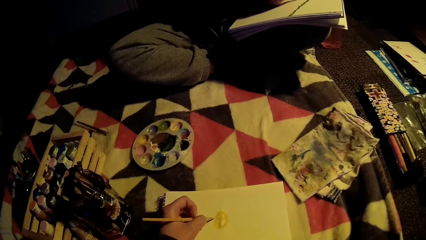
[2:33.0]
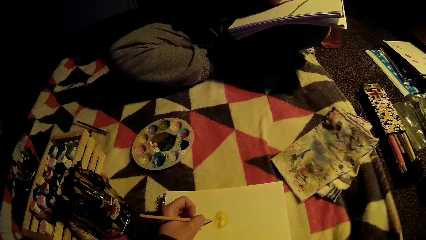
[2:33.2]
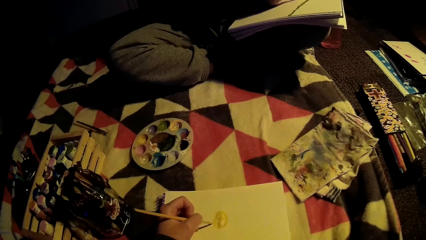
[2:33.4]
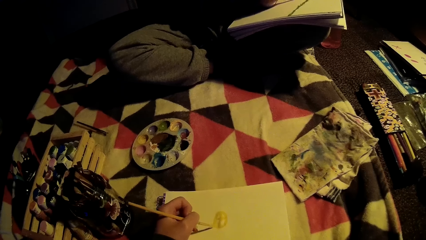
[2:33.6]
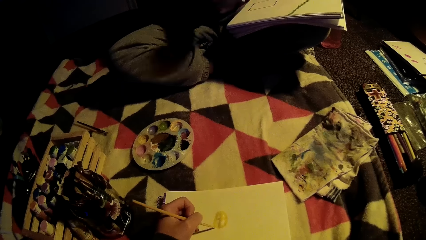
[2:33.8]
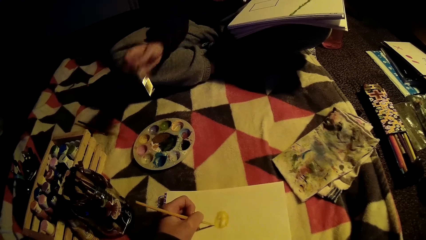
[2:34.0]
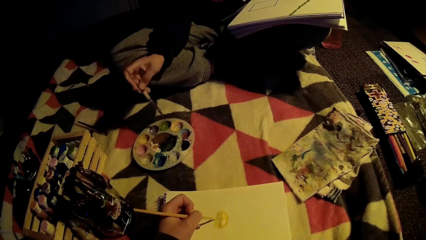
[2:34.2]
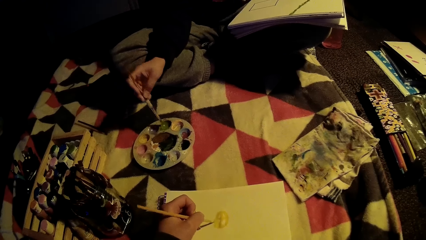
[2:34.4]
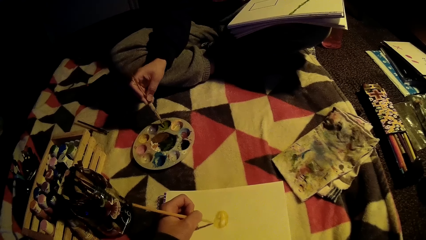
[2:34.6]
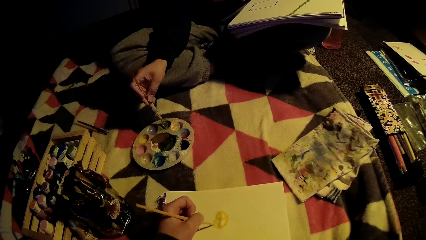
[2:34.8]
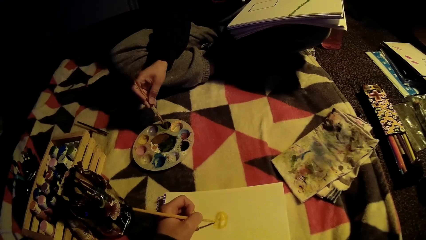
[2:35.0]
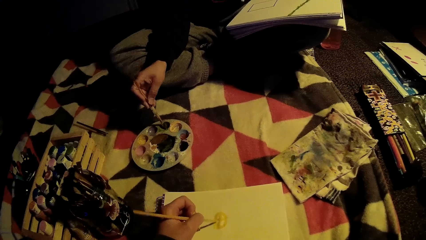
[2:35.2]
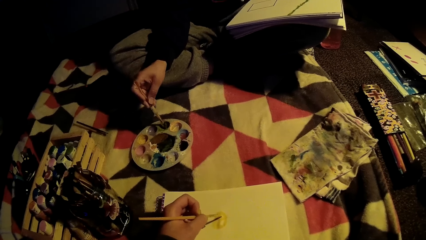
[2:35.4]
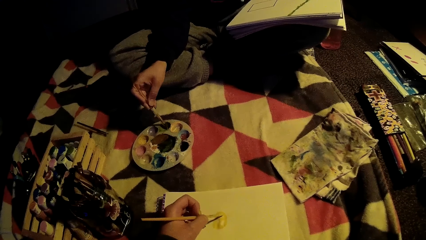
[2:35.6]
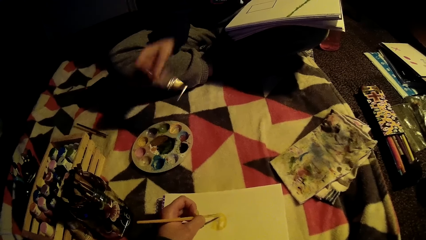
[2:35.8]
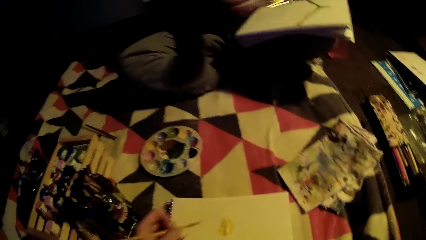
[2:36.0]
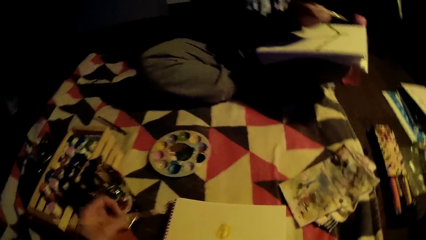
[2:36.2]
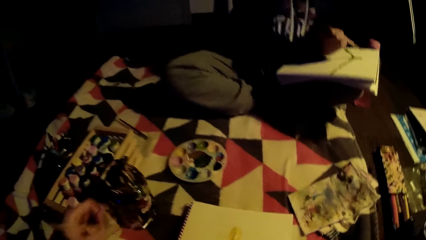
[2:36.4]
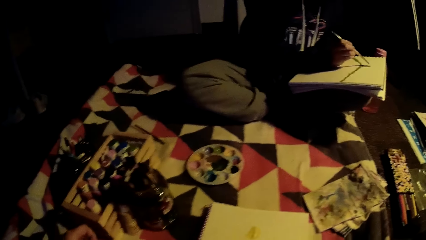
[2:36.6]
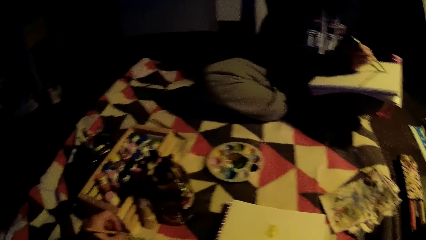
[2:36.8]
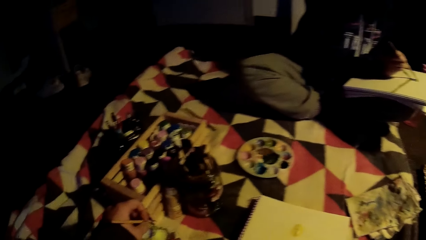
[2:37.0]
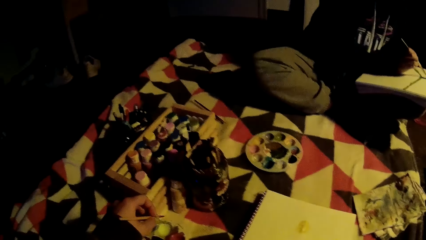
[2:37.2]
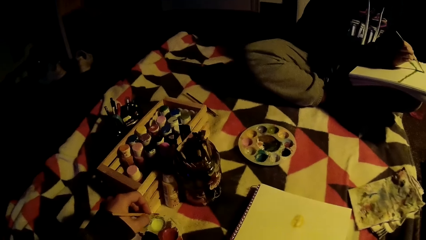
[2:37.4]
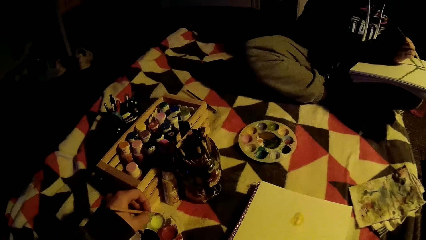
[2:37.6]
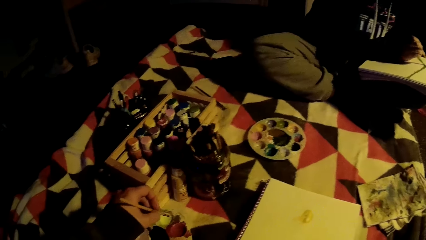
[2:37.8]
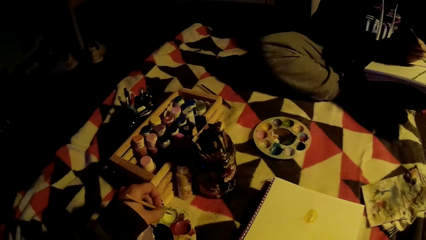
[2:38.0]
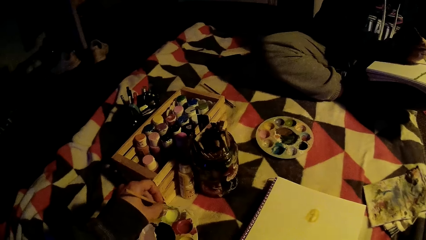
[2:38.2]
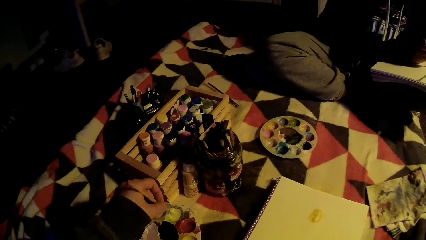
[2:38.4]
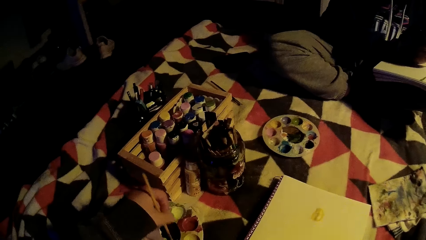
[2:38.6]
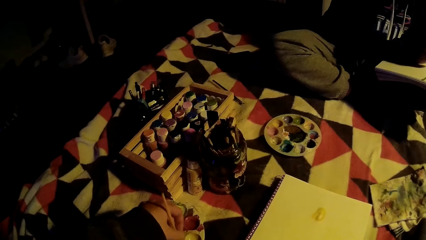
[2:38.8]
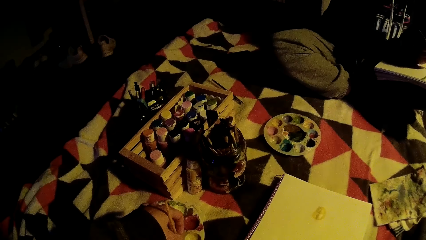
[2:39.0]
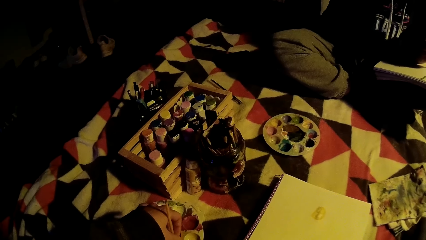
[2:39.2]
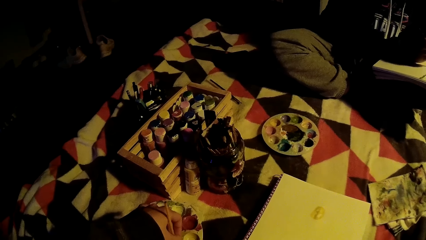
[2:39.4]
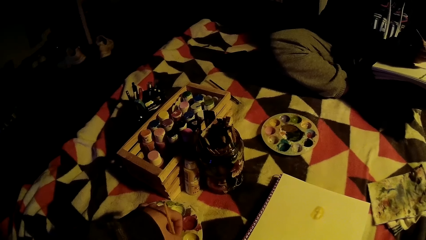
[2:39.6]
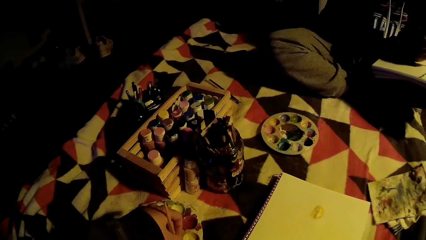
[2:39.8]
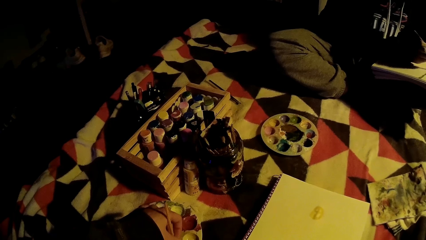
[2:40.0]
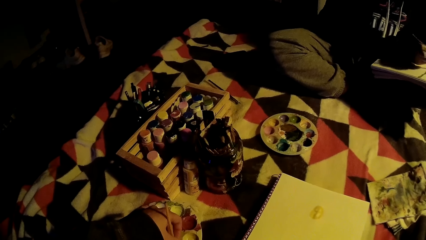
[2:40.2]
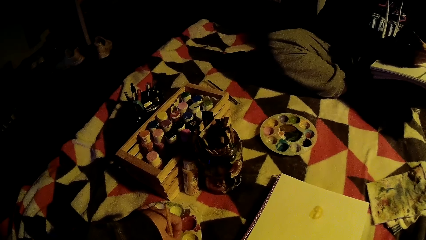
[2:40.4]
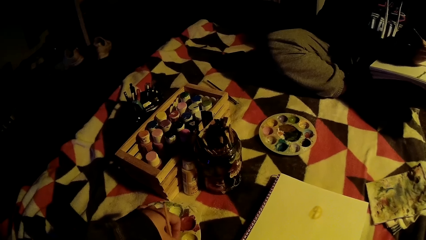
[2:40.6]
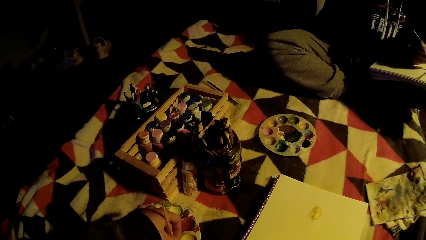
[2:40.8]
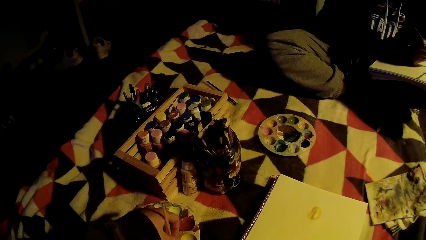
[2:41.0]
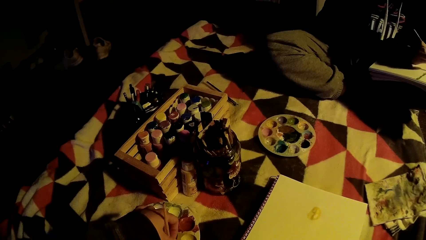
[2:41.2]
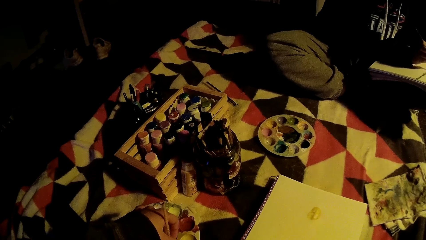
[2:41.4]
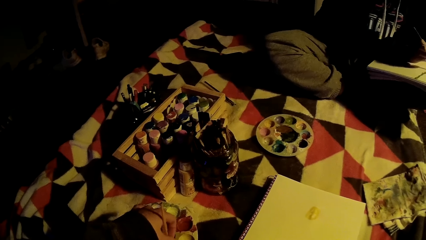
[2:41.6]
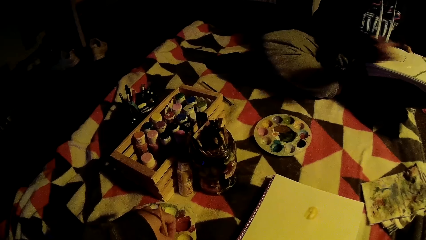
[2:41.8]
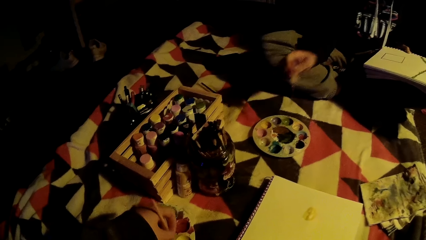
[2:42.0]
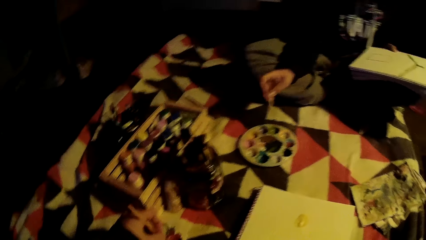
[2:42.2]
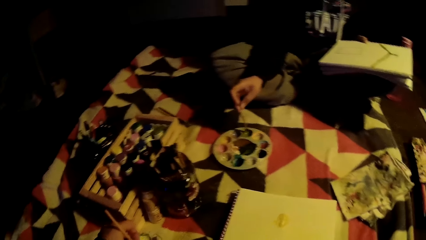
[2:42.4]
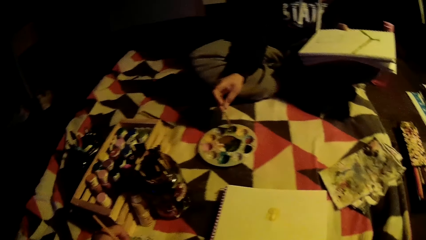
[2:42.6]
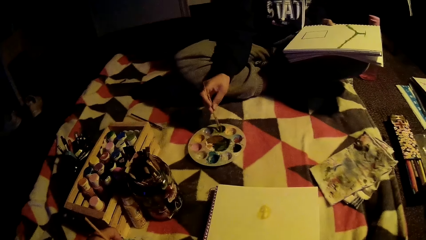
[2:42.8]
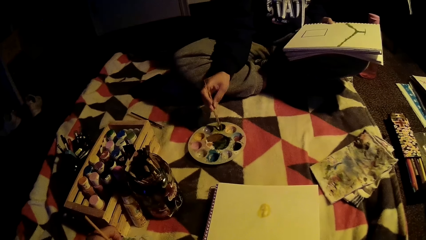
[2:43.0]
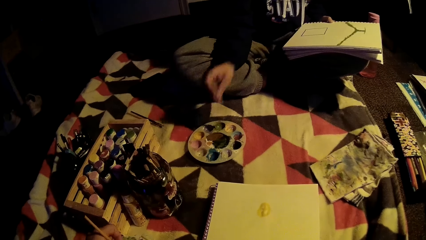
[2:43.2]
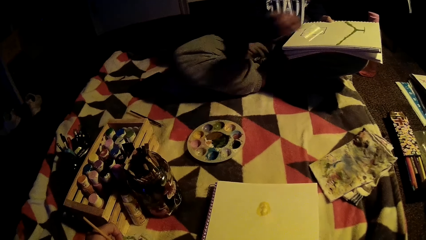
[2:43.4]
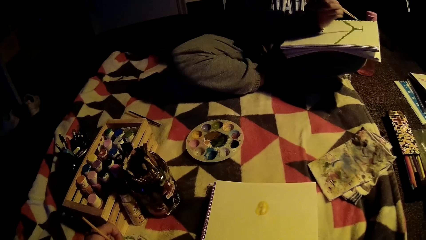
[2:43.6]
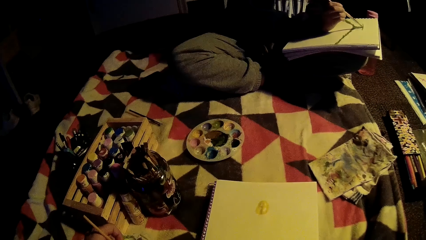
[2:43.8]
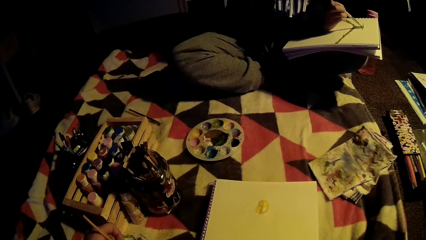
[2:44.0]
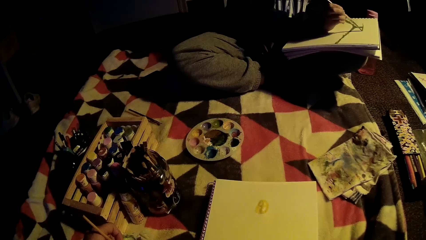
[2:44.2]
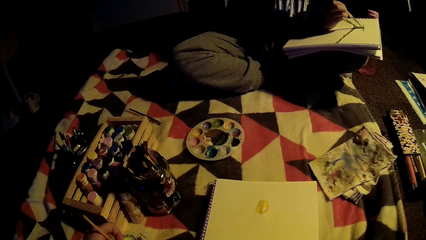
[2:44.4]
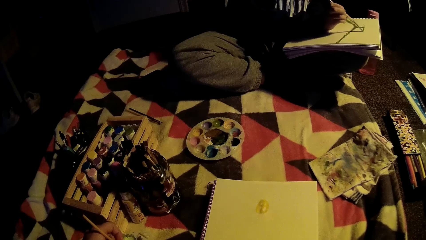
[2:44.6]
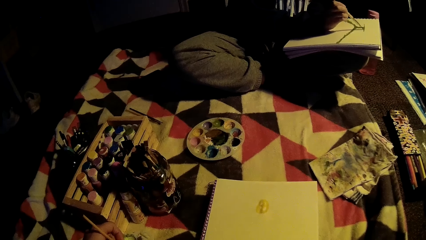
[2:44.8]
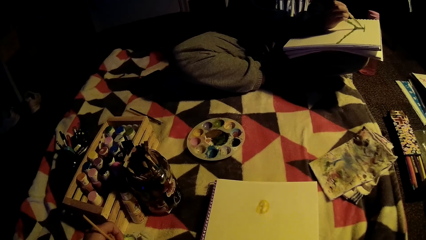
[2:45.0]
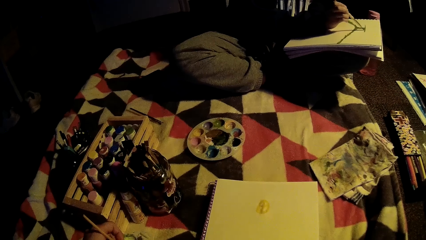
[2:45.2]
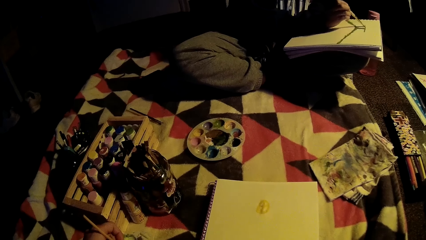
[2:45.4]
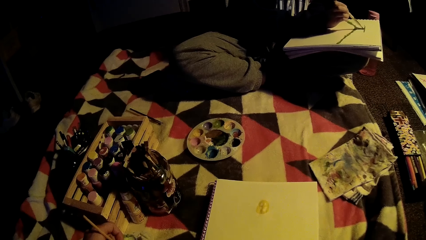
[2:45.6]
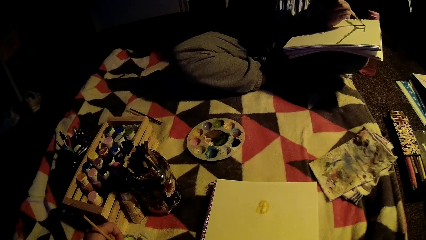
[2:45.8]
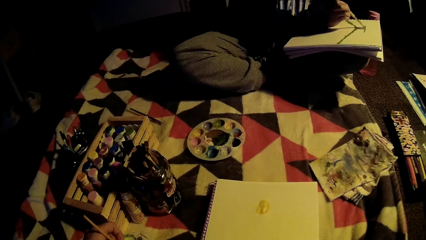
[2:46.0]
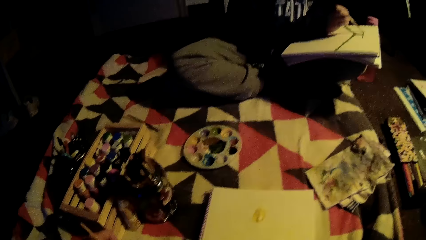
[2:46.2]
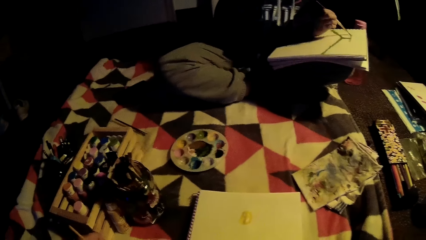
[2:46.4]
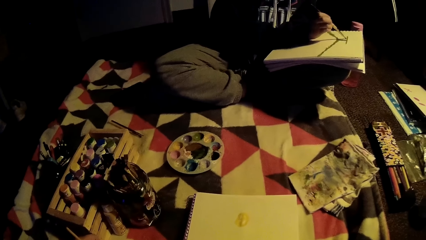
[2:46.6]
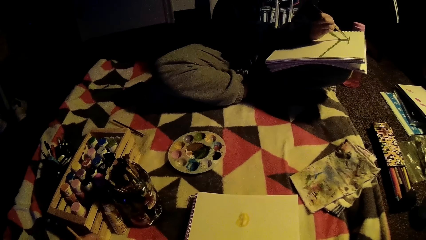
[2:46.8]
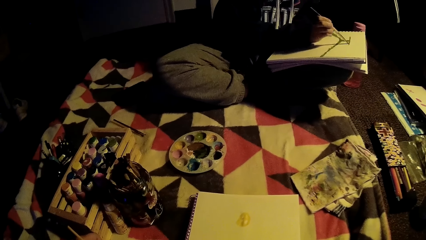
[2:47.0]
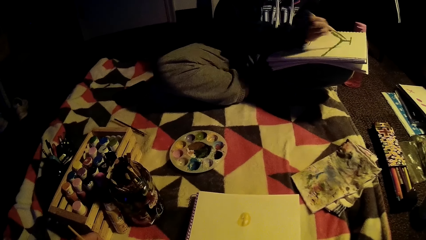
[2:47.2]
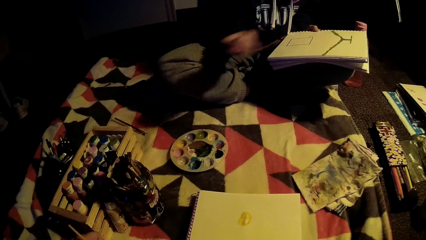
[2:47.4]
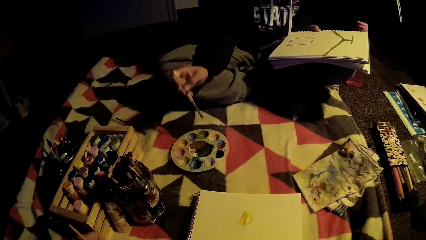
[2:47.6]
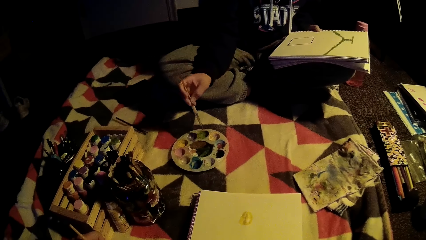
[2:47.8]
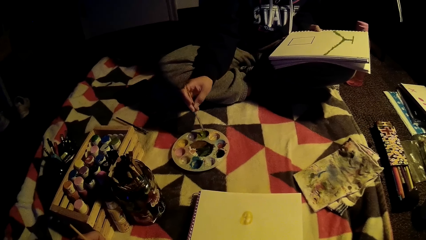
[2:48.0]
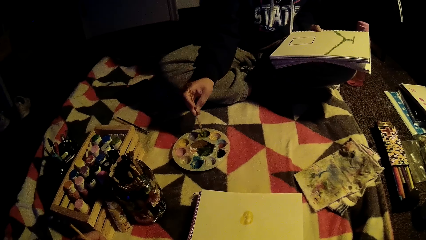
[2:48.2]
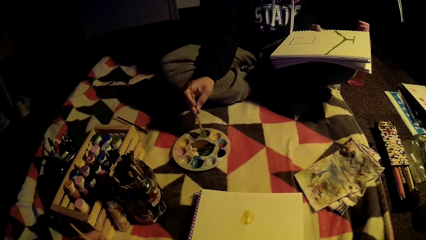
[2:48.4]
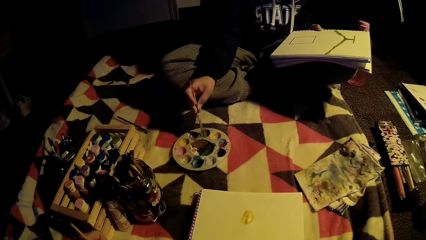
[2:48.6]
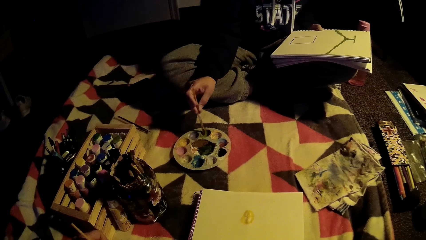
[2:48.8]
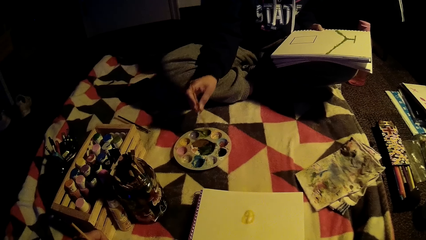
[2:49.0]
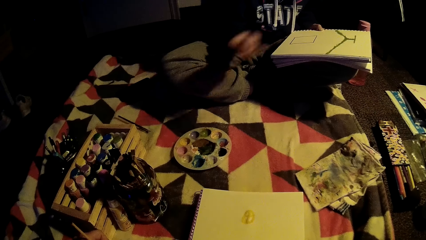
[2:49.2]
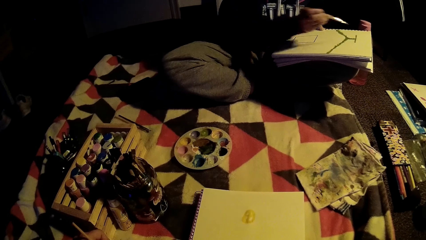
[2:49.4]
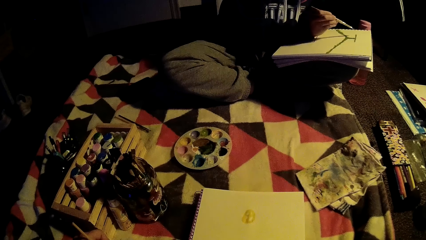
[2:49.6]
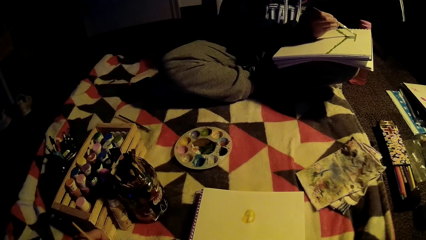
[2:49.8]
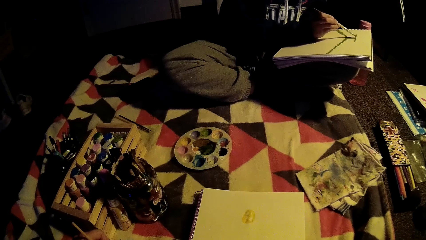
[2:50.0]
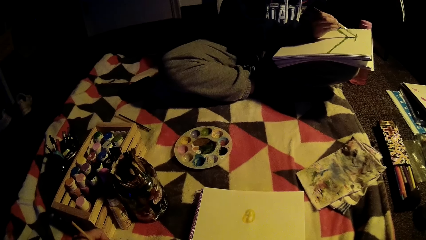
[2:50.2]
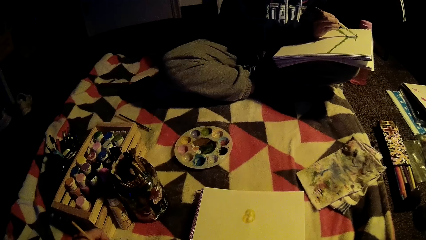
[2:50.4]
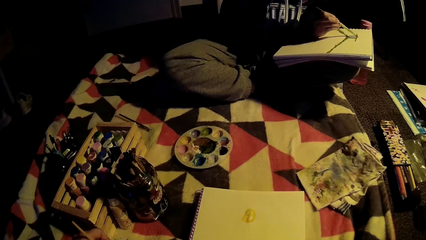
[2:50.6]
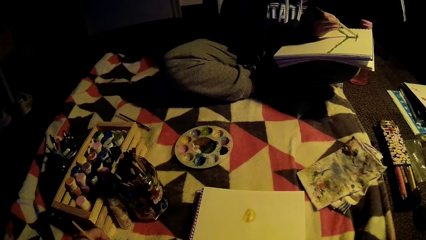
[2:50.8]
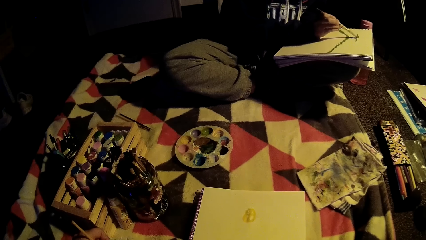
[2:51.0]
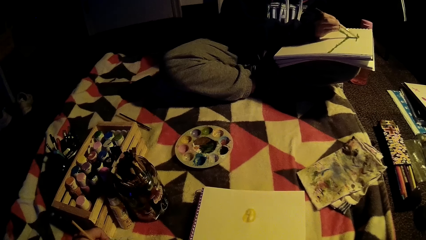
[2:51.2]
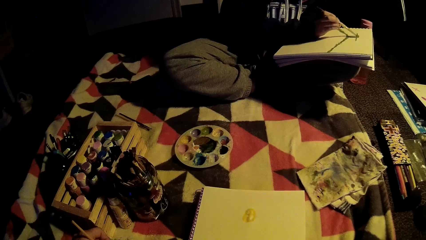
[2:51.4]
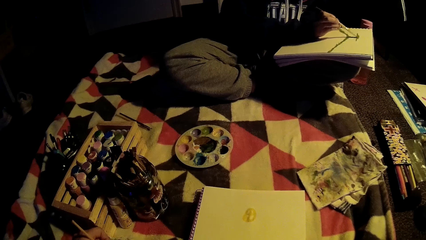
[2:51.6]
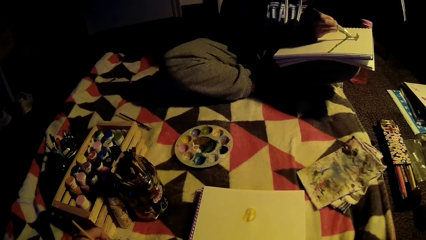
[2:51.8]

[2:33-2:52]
A lady dips a brush in the paint. The lady paints the book. The camera wearer dips a brush in the paint. The lady dips the brush in the paint and paints the book. The lady dips the brush in the paint and paints the book.
